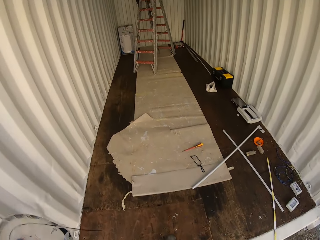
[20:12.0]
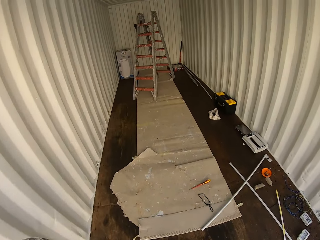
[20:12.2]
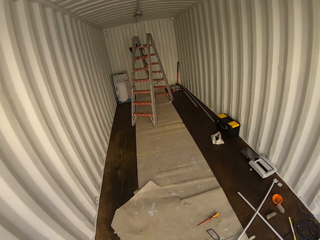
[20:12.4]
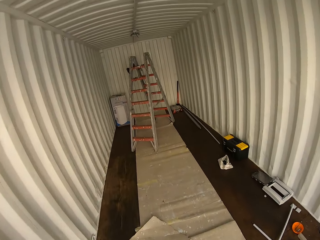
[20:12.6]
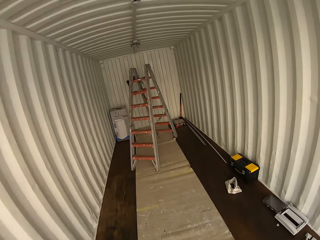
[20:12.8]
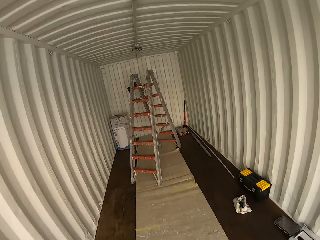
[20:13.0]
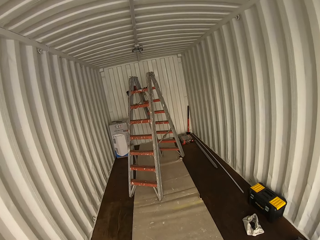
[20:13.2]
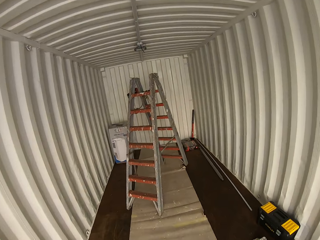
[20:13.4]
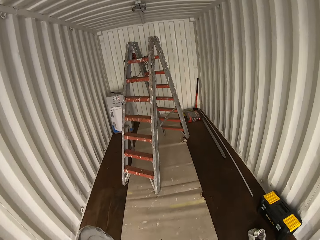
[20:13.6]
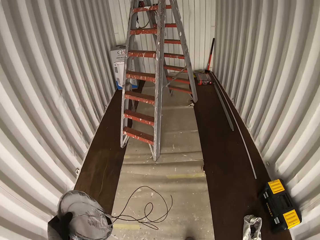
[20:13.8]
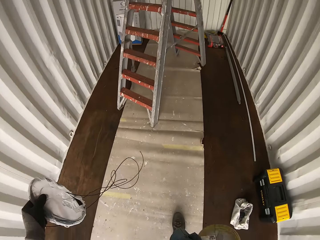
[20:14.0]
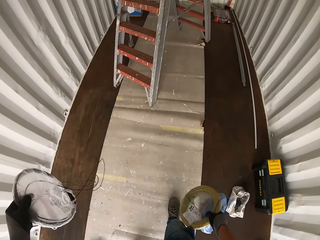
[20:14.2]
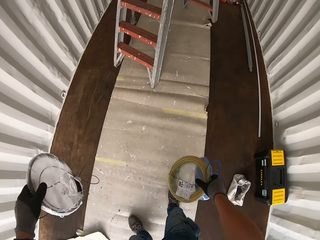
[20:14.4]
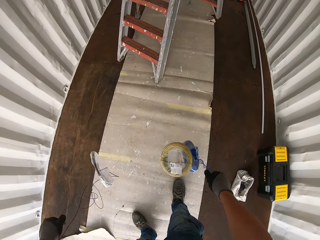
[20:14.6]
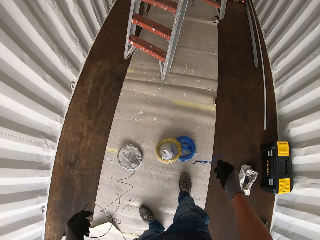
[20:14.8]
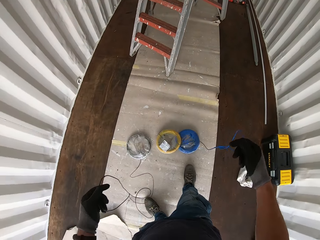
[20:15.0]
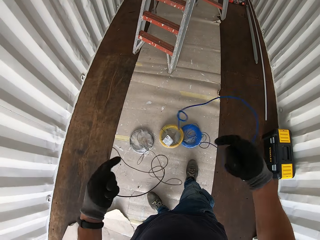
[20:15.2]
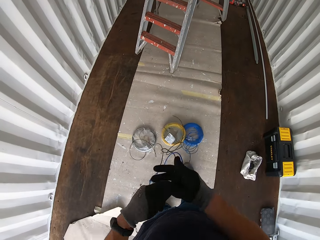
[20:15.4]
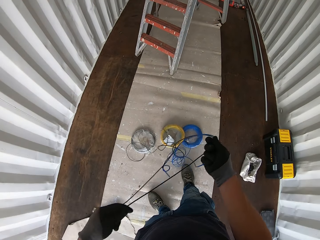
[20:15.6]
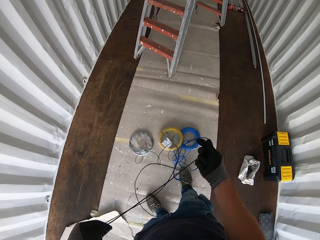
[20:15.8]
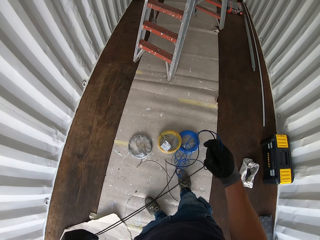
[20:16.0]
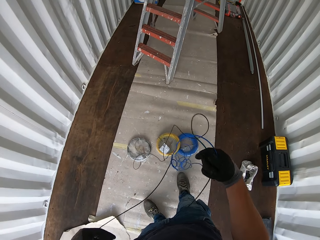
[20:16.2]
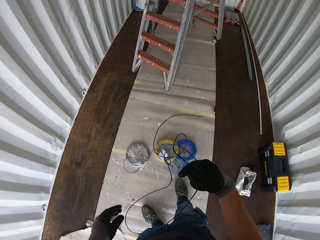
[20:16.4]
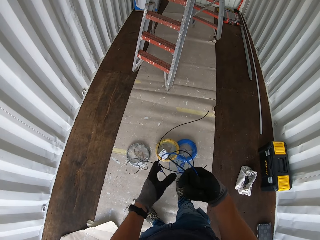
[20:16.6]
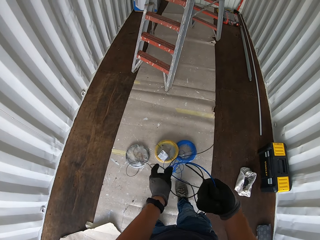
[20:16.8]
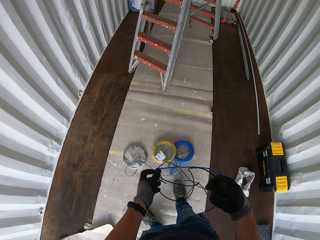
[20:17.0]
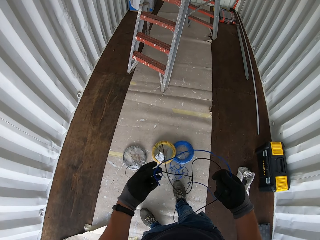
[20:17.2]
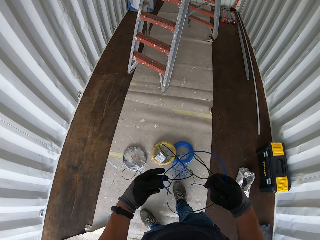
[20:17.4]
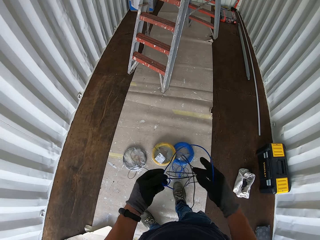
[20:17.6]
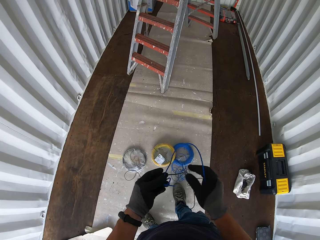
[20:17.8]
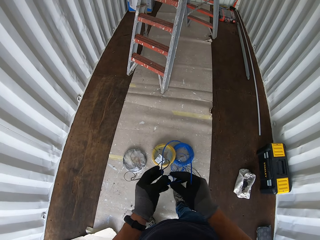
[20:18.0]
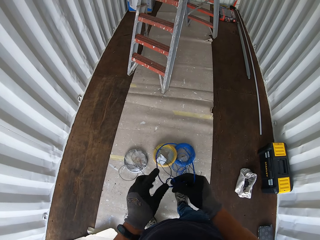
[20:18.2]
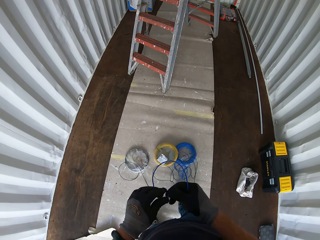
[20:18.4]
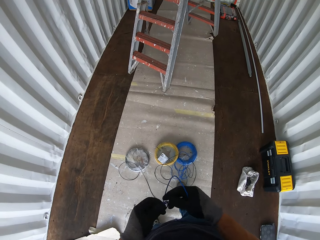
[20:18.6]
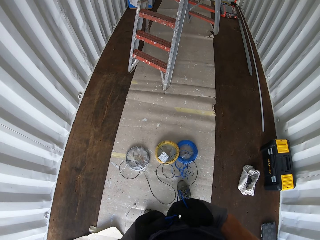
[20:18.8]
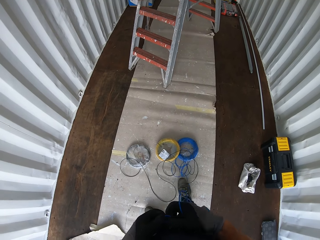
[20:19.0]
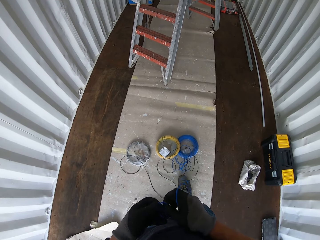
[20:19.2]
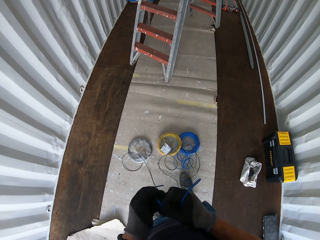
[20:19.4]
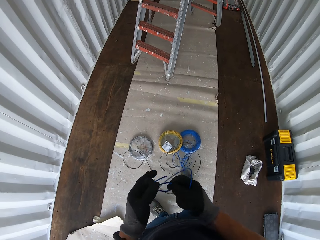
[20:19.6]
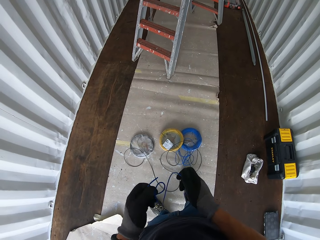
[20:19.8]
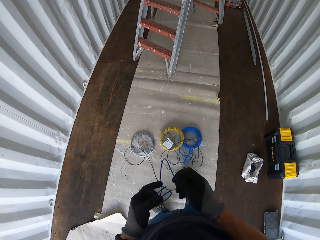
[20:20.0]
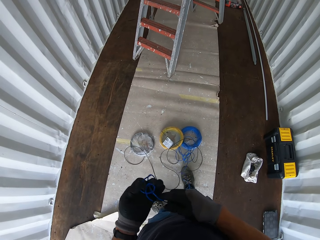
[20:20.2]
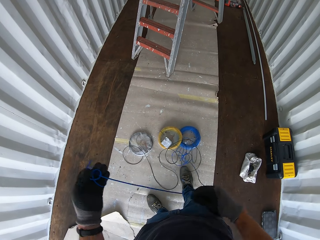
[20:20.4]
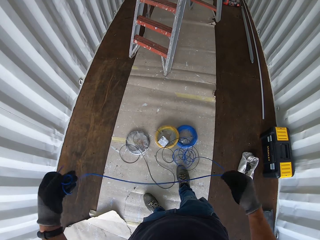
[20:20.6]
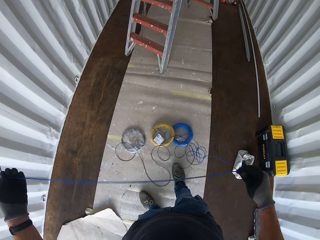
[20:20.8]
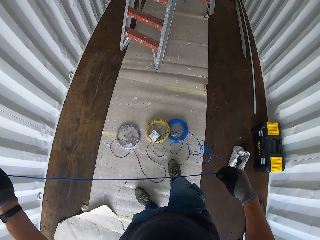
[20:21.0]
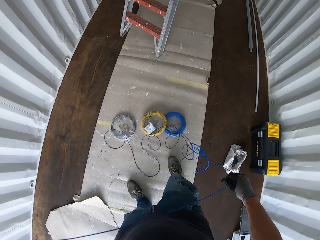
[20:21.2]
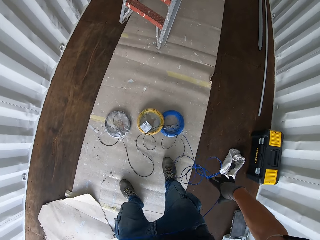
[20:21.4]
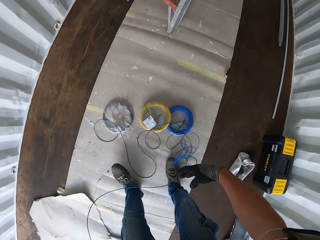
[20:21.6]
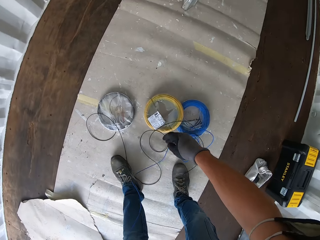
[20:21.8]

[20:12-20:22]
The camera wearer drops the cables on the ground. They hold wires. They adjust the cables in their hands. They untangle the wires.

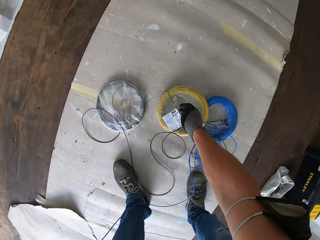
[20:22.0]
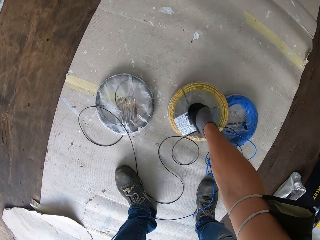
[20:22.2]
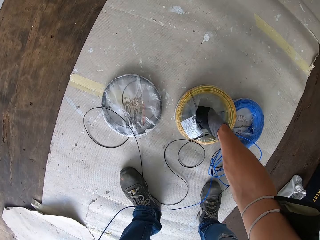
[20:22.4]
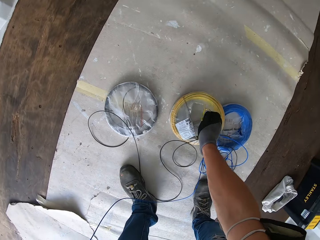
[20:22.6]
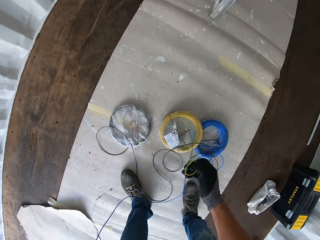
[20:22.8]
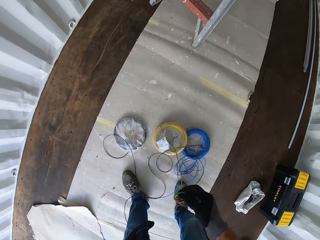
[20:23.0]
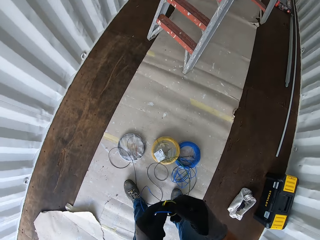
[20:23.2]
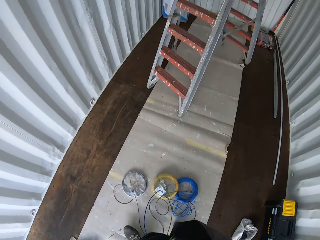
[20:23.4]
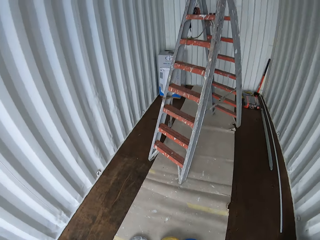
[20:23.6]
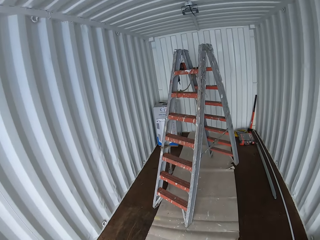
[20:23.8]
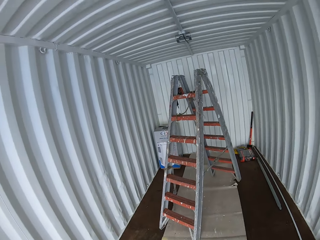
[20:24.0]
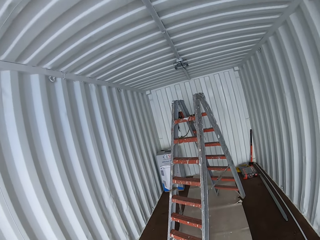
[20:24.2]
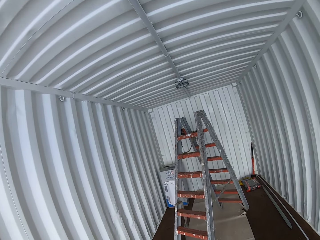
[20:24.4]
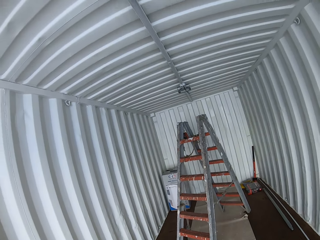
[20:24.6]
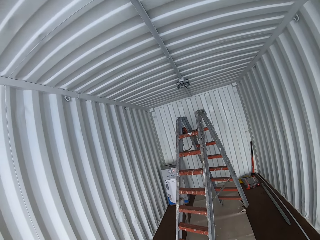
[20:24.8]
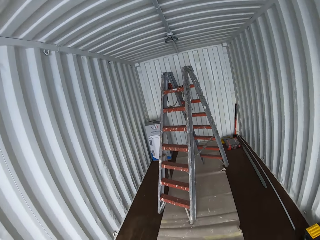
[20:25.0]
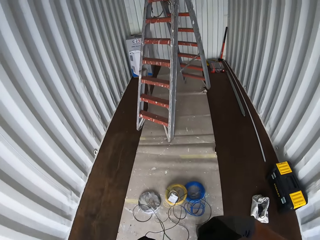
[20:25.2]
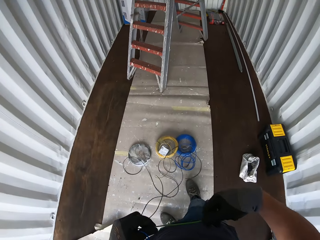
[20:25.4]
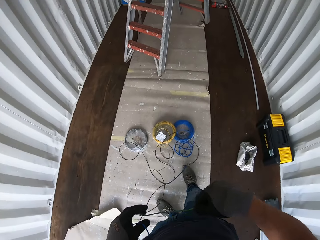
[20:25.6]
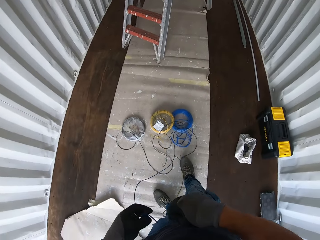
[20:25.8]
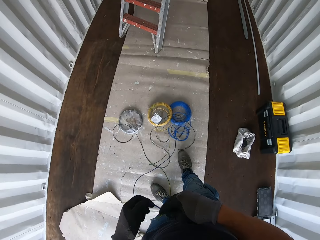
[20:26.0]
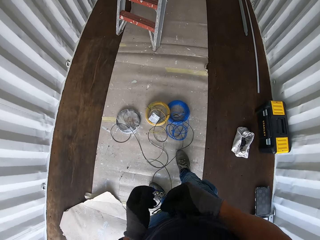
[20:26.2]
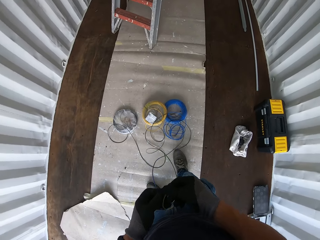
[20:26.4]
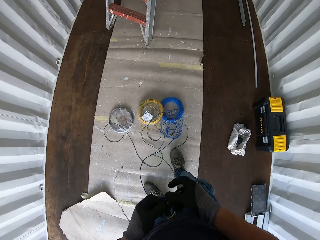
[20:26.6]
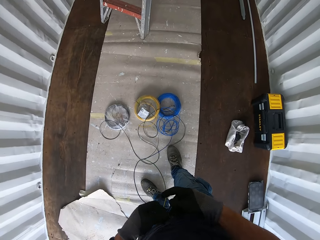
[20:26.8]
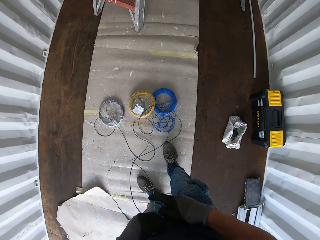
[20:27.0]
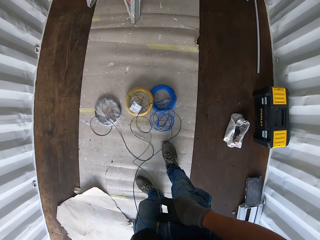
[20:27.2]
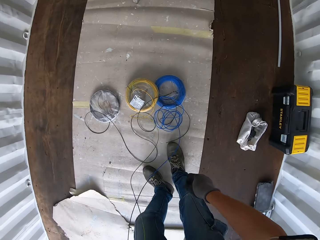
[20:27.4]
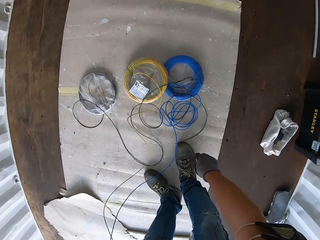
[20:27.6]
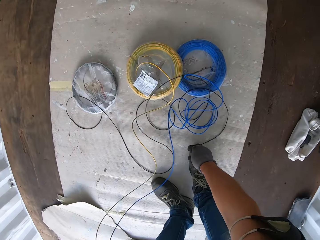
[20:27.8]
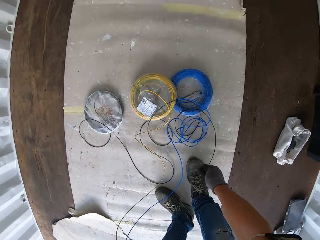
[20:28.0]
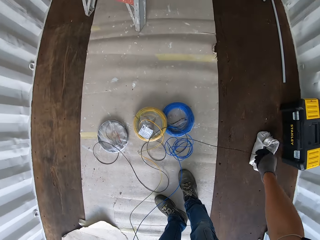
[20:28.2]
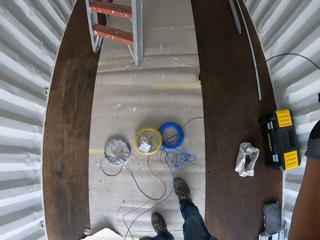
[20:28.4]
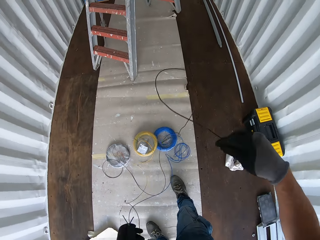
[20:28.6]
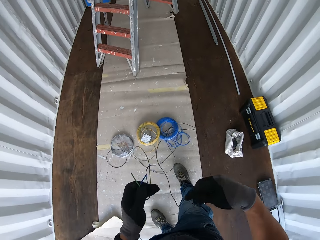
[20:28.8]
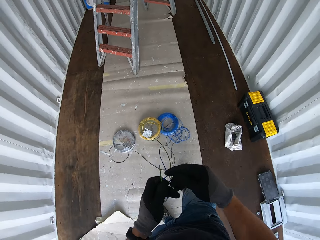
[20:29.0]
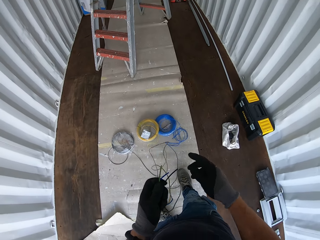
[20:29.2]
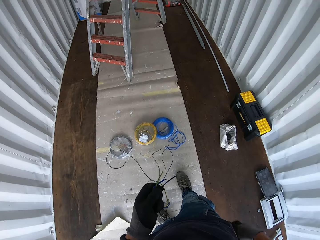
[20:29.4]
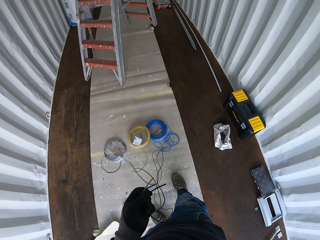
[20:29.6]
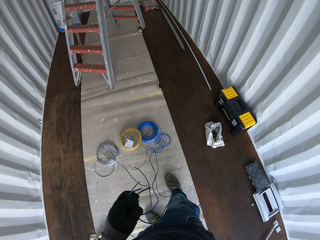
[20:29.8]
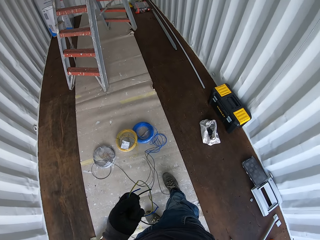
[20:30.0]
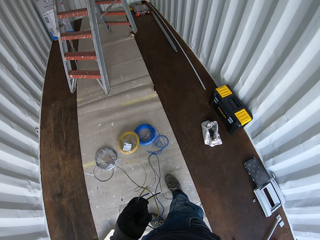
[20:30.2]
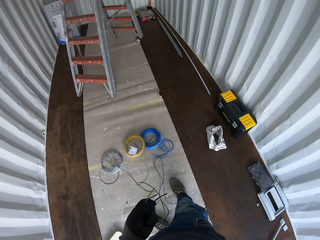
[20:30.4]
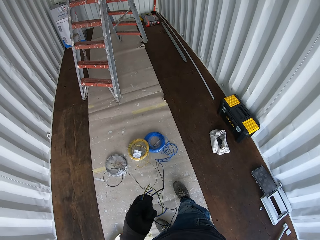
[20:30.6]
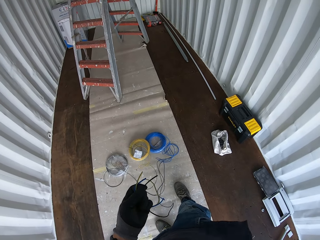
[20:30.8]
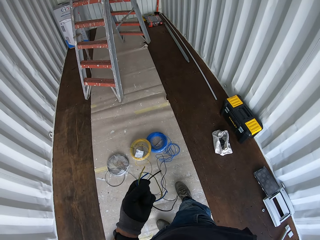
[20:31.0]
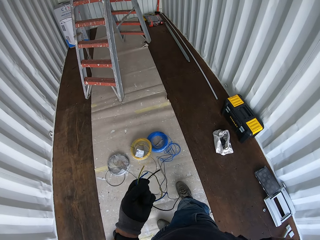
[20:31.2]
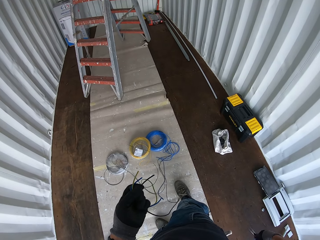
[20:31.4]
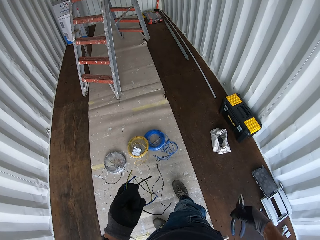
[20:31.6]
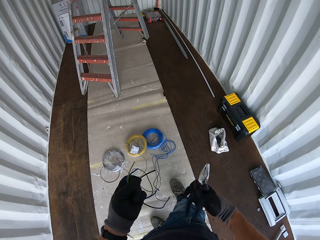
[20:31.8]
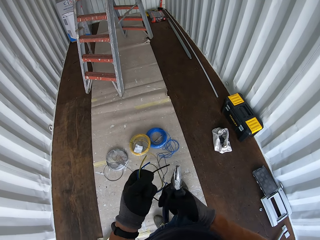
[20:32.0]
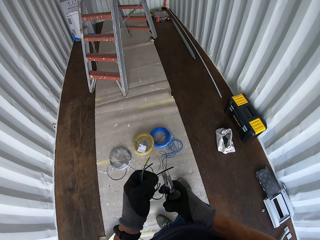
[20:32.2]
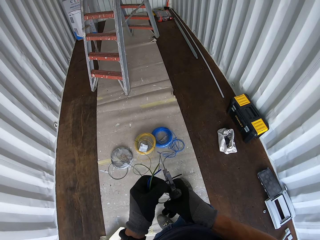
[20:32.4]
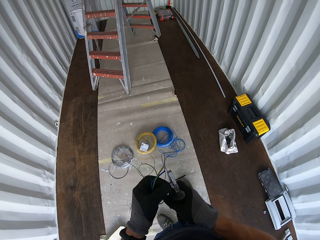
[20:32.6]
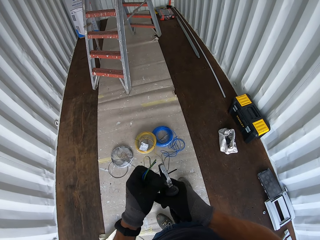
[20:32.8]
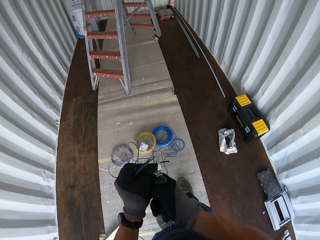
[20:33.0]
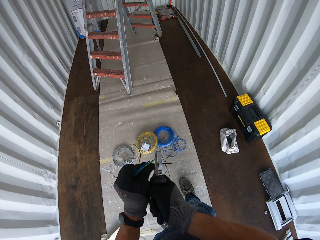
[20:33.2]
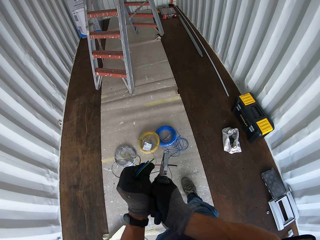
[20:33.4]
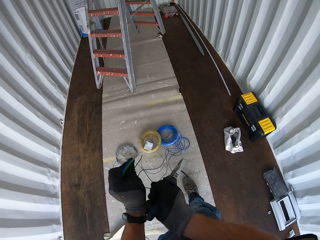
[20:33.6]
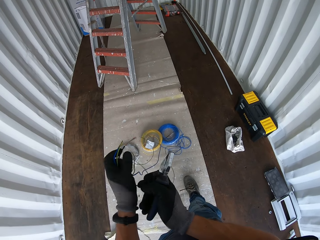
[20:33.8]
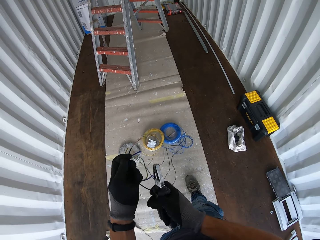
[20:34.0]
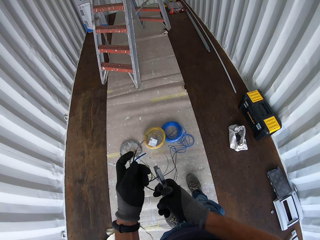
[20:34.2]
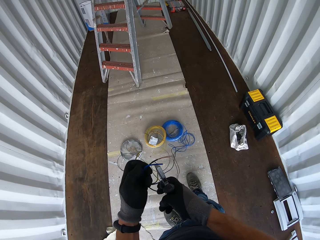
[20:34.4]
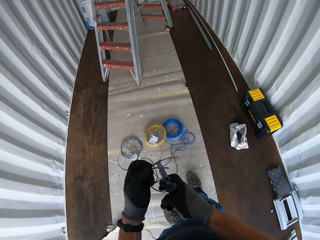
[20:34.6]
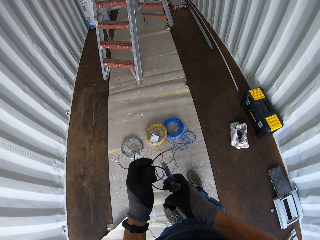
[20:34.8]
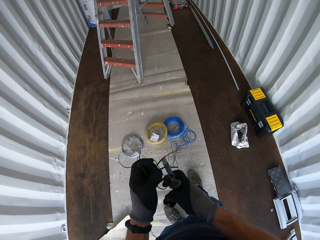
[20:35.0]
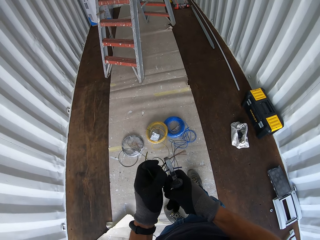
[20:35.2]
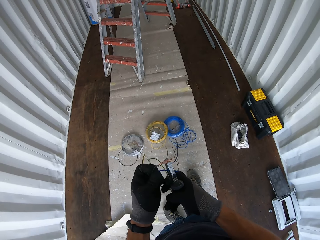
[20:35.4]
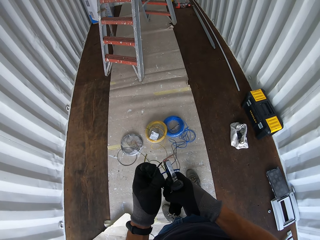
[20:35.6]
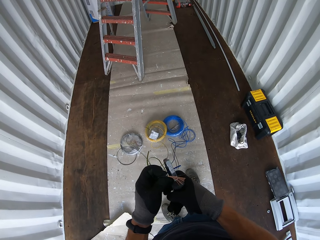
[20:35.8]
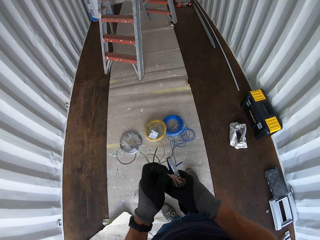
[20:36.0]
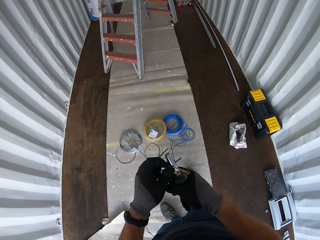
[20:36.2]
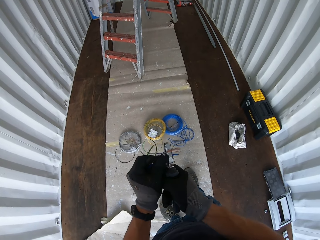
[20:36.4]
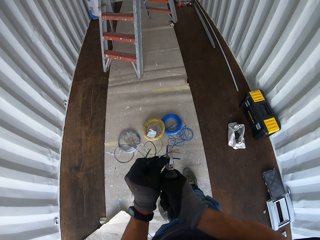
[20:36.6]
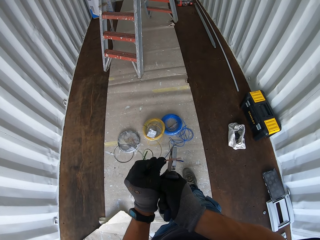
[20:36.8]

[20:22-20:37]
The camera wearer grabs a yellow wire from the ground. They hold a blue wire. They gaze at the ladder. They look at the upper part of the convex box. They hold the black and yellow wires. They grab a black wire from the ground. They hold the blue and yellow wires. They hold the black, blue and yellow wires. They take out pliers from the pocket. They hold the black, blue and yellow wires. They strip the wire covers with the pliers.
